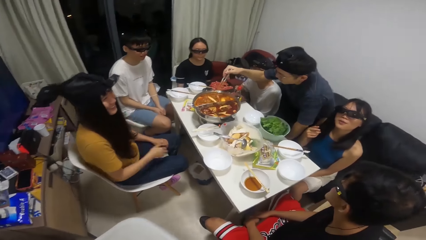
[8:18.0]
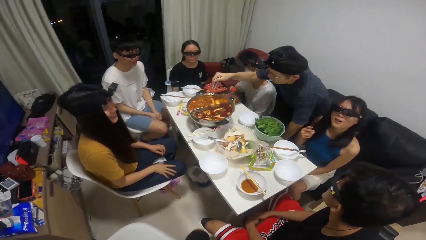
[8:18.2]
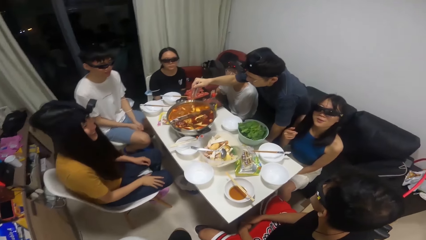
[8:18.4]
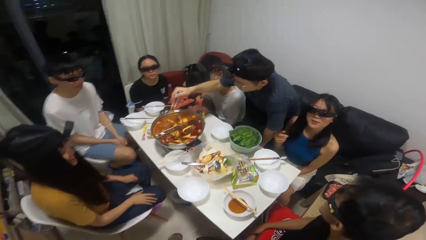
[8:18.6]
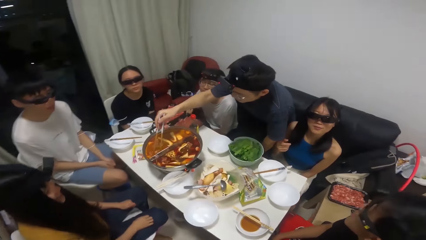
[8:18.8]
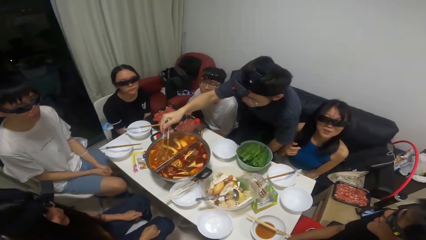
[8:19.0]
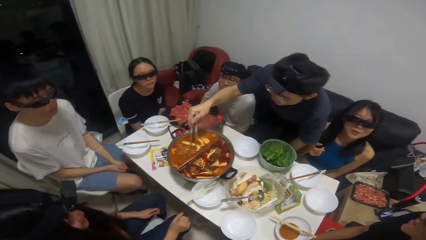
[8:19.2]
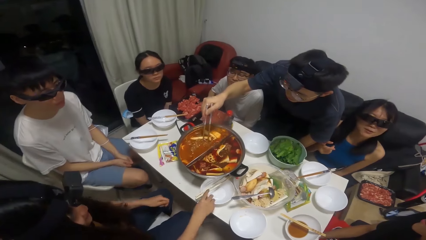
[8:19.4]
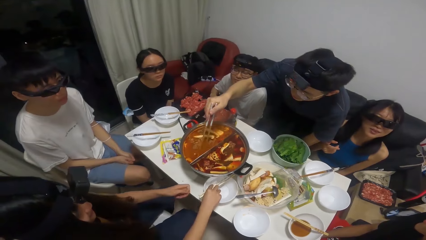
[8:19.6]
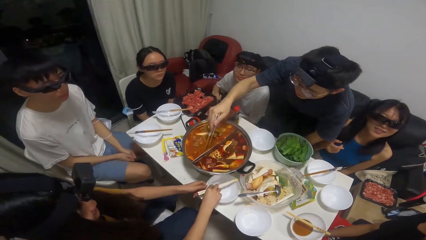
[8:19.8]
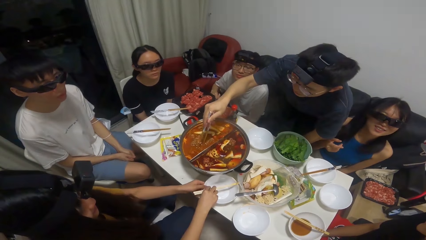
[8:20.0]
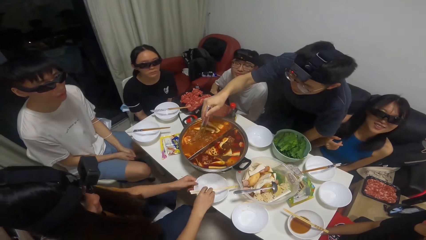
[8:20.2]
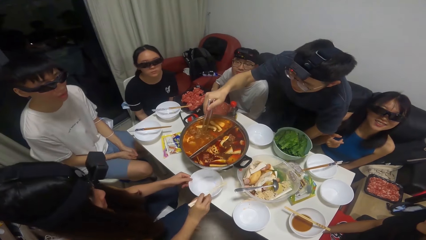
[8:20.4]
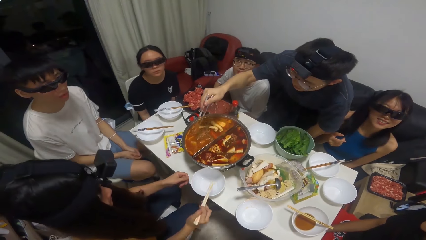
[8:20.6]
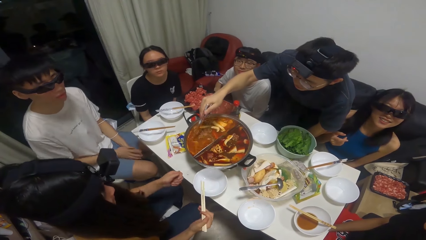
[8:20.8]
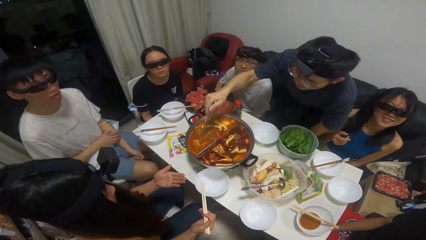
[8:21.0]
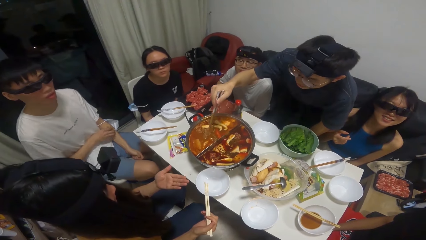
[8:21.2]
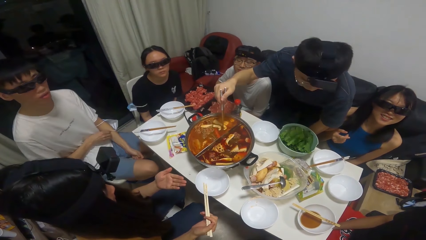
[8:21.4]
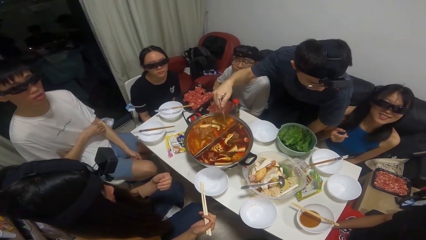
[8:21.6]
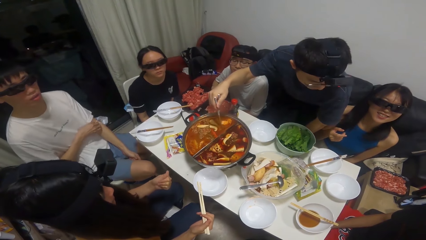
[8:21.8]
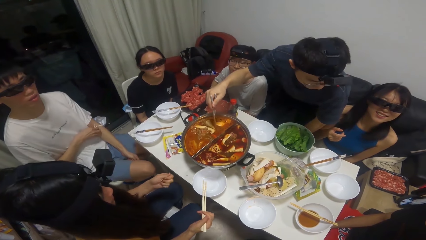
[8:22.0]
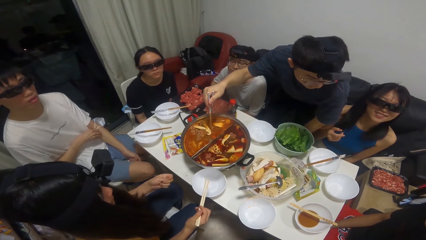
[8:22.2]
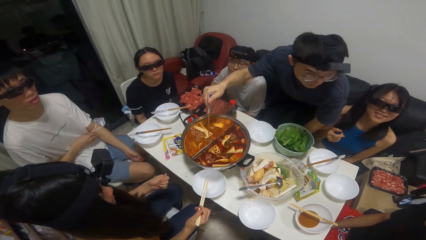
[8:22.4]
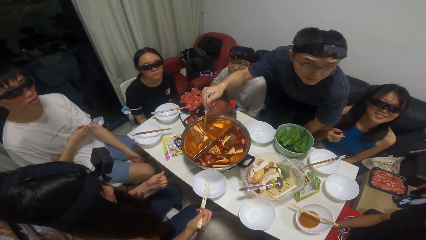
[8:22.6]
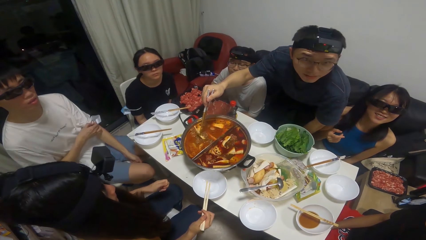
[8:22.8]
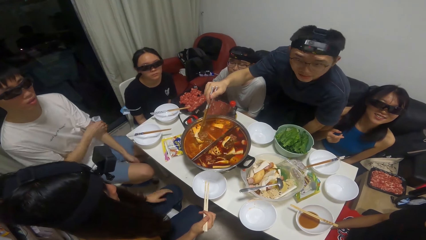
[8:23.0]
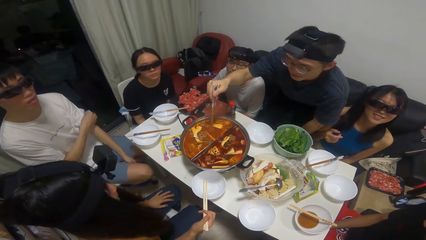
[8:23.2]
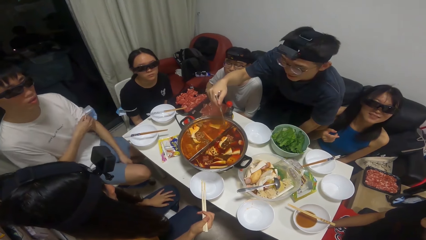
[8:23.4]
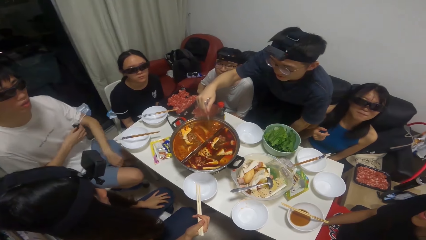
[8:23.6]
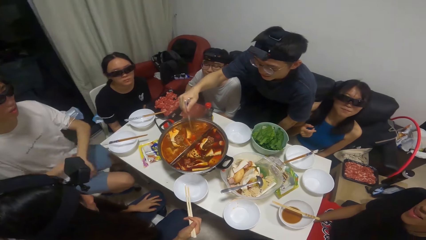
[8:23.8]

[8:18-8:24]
The man stirs the pot of soup with the chopping sticks. A woman interacts with the camera wearer. The camera wearer talks to a person.

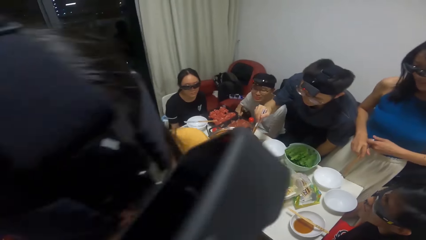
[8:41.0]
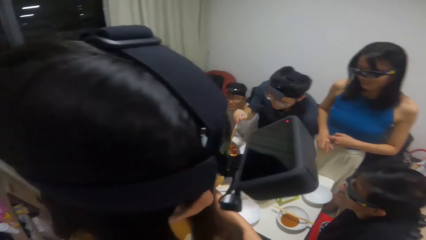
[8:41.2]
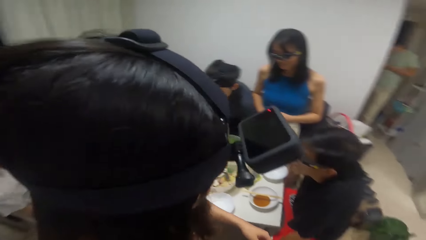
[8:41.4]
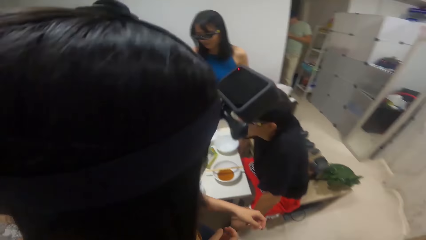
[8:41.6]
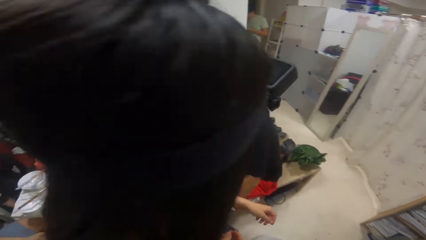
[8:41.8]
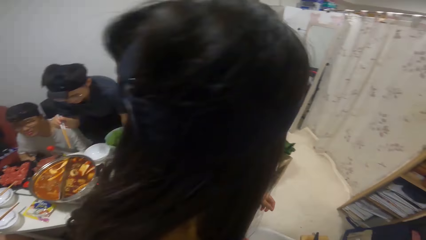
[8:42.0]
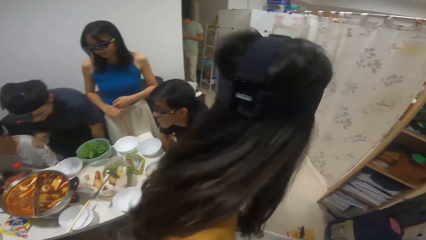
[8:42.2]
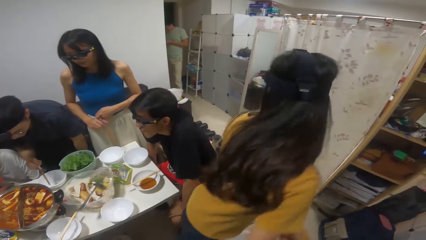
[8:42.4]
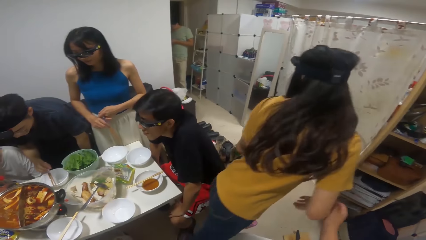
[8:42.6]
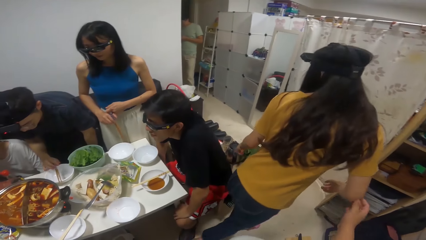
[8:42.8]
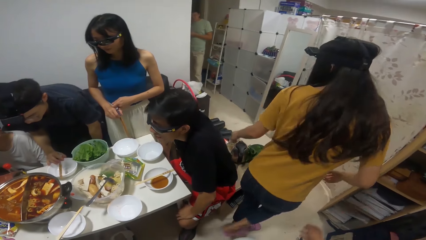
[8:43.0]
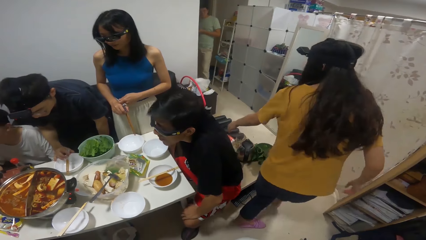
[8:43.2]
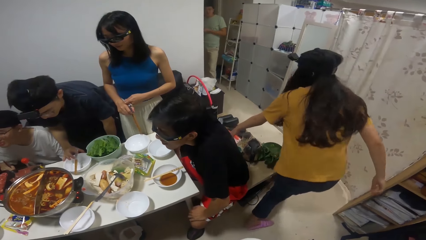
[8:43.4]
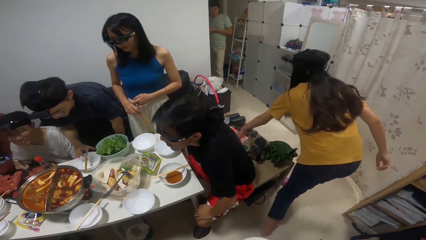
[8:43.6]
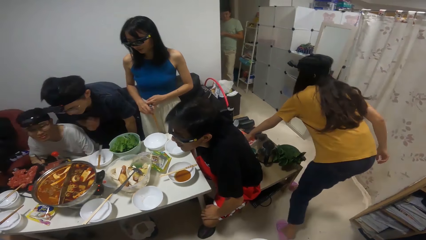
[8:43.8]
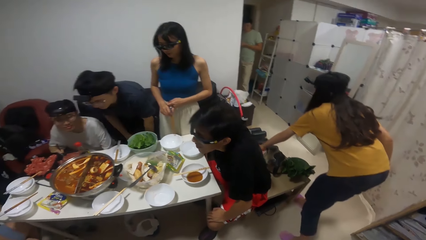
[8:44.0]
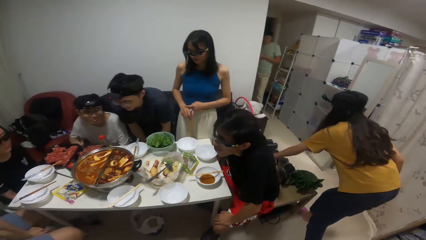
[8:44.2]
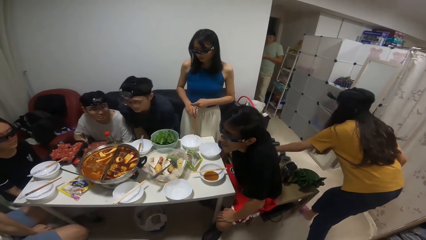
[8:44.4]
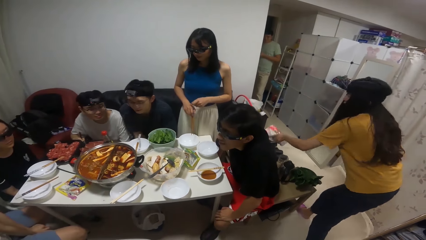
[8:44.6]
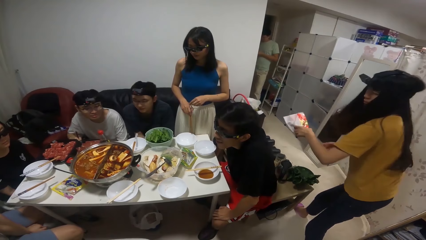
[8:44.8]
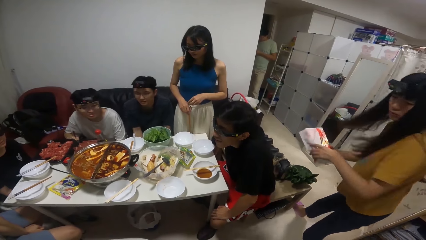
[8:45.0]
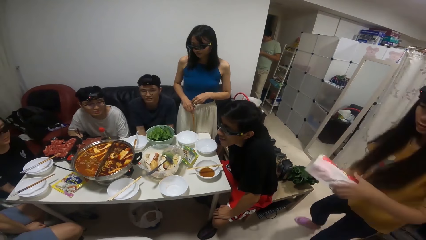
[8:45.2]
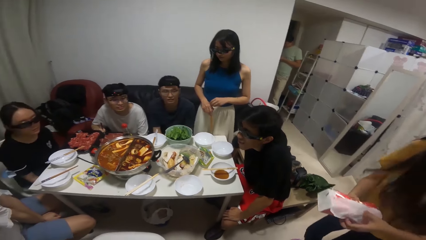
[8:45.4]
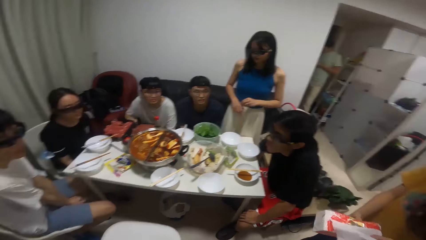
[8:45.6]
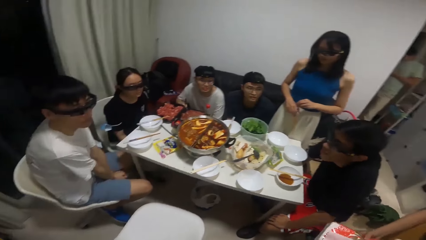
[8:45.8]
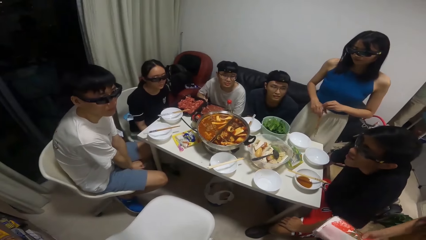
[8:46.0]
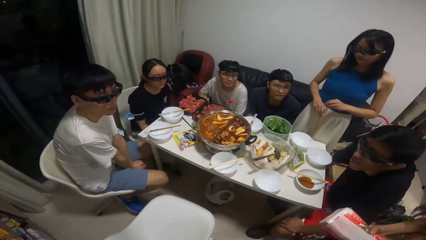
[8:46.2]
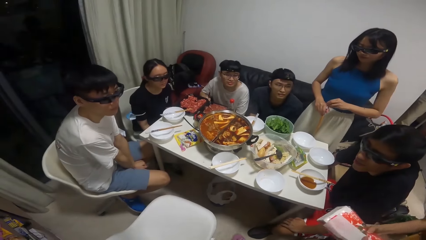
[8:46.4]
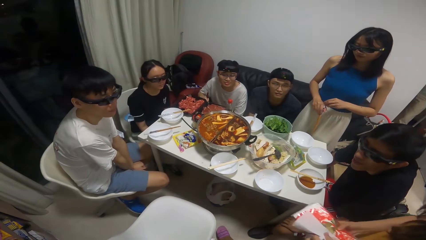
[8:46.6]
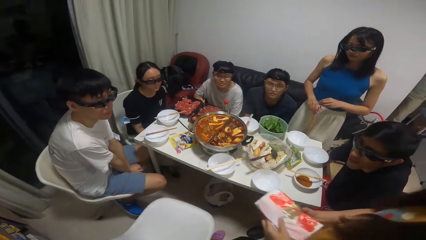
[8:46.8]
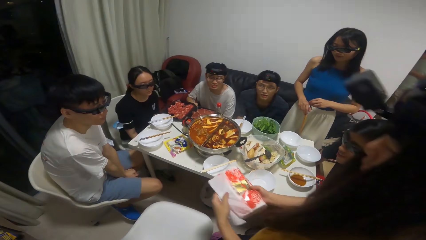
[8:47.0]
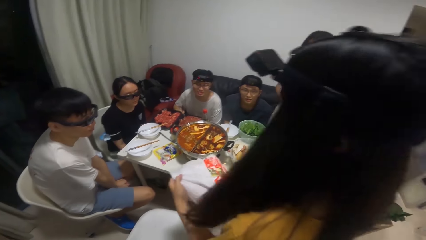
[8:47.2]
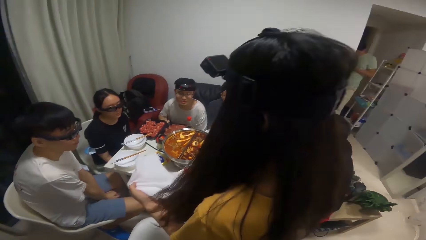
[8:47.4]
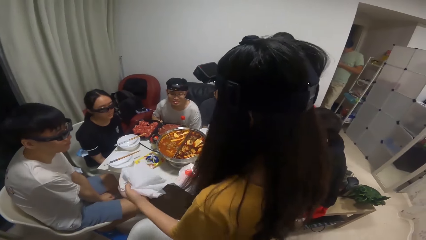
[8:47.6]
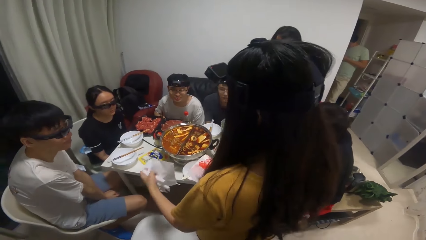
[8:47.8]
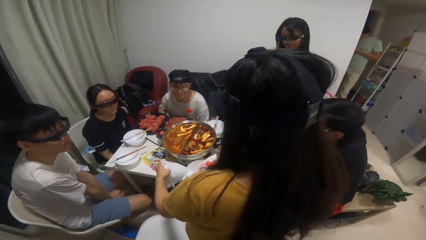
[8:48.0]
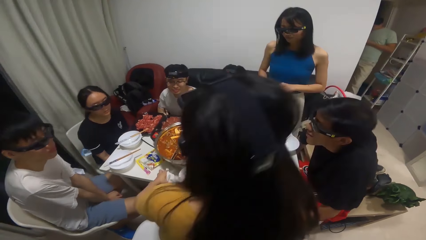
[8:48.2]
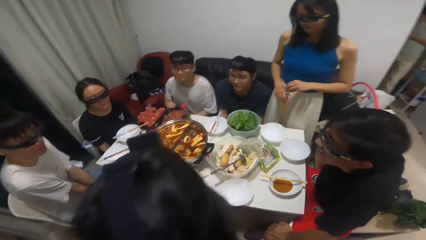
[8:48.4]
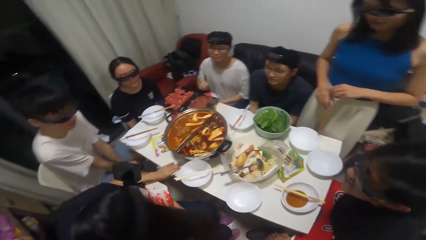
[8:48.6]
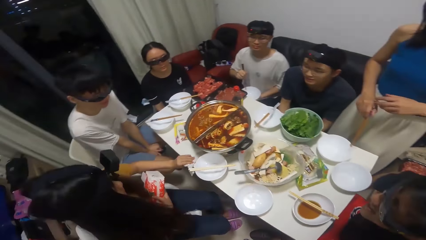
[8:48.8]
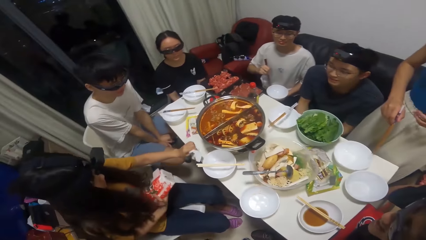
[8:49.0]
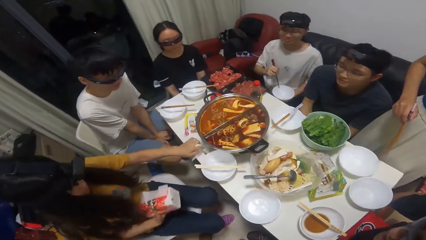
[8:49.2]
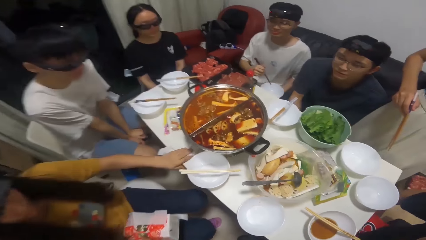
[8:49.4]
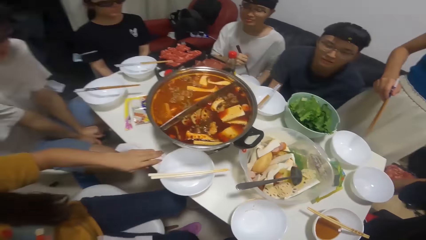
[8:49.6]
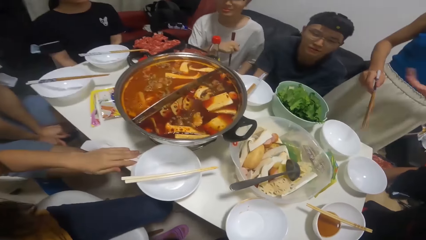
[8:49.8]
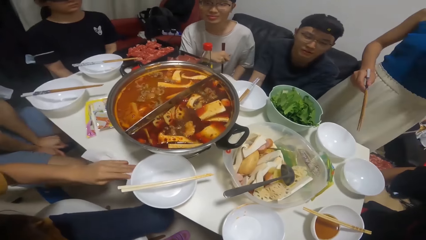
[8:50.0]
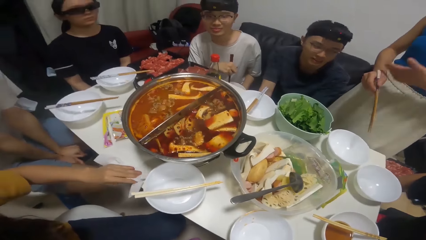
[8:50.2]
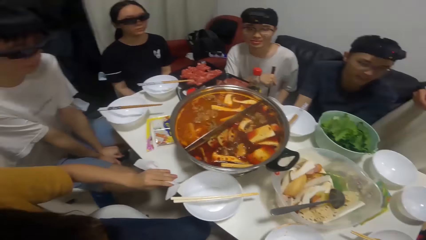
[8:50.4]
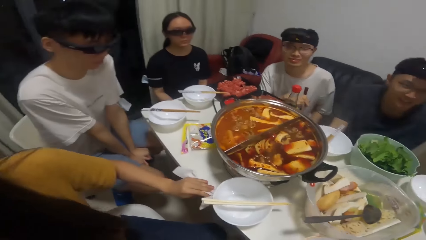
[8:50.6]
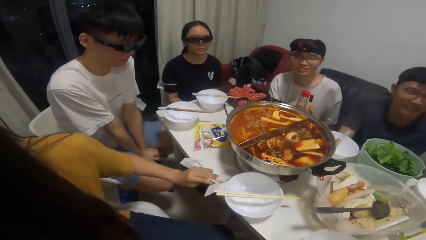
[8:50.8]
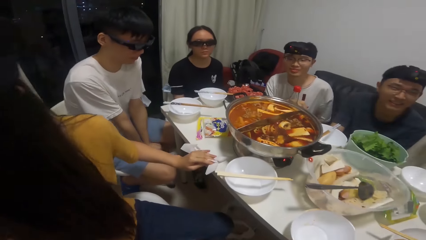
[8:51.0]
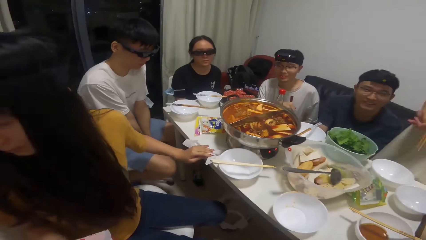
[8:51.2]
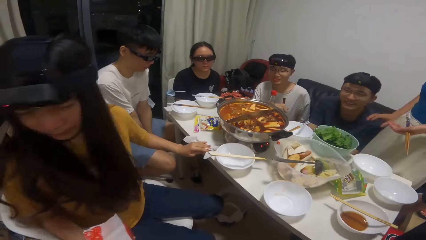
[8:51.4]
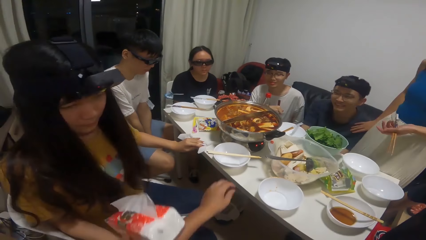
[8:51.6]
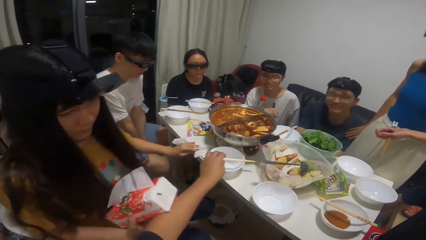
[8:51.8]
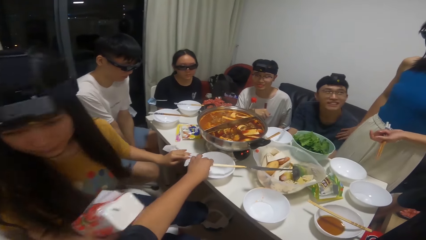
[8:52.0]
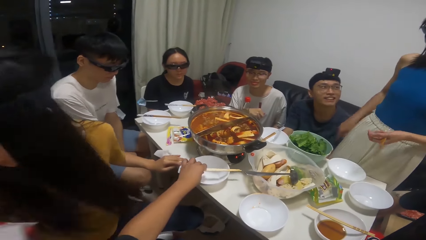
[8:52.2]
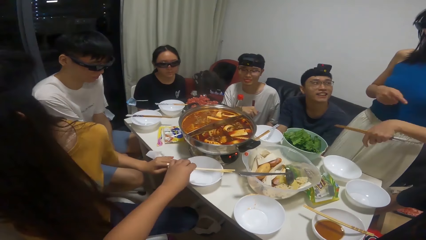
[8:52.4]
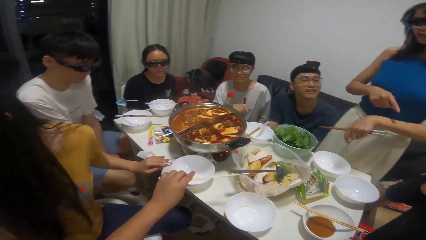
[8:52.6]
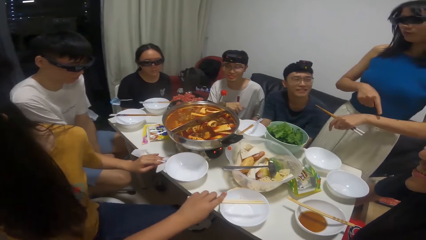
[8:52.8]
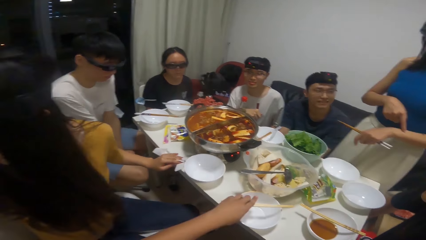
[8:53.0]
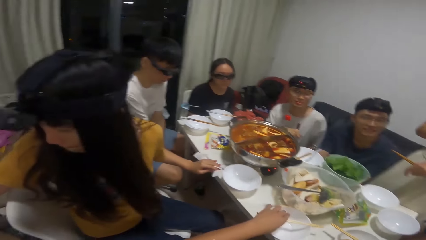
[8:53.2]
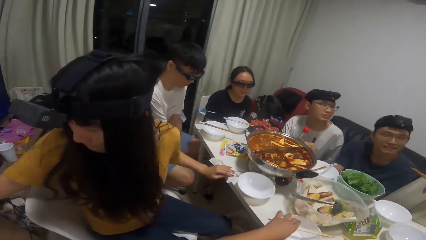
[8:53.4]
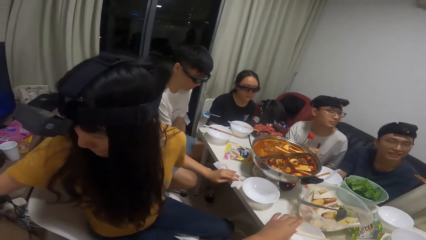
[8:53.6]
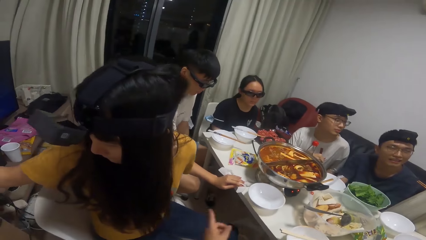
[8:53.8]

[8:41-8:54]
The man places the chopping sticks on the plate on the table. The camera wearer looks around. A woman takes a pack of tissue from the stool. She takes a tissue from the pack of tissue and cleans the table with the tissue. The camera wearer looks at the table. They take the chopping sticks from the plate on the table.
